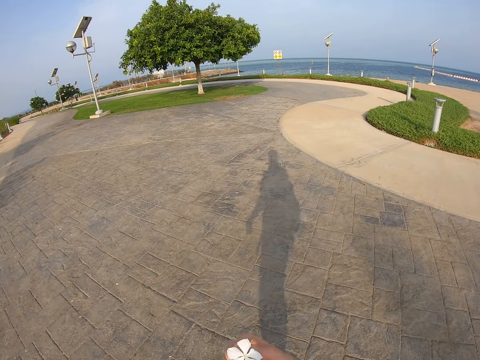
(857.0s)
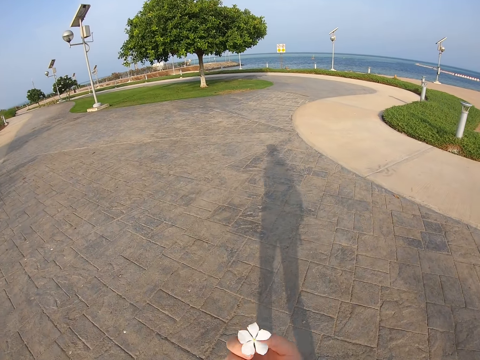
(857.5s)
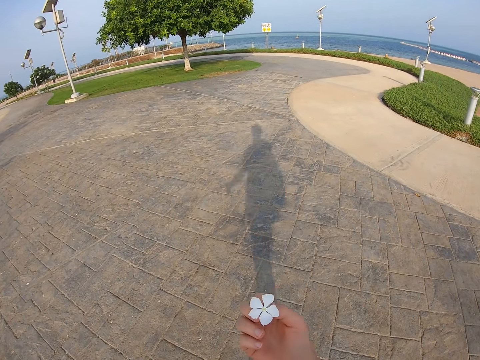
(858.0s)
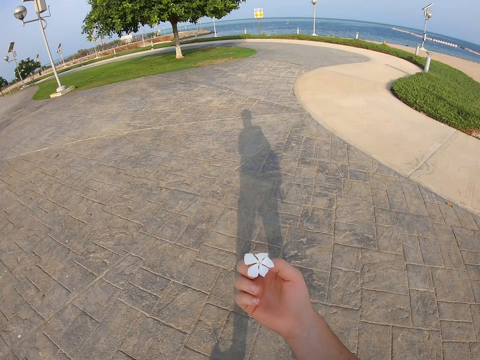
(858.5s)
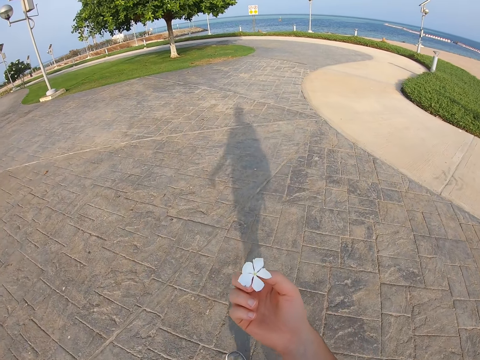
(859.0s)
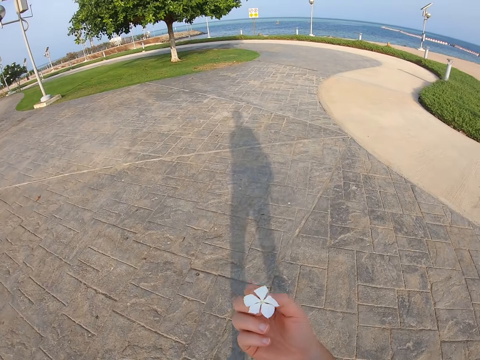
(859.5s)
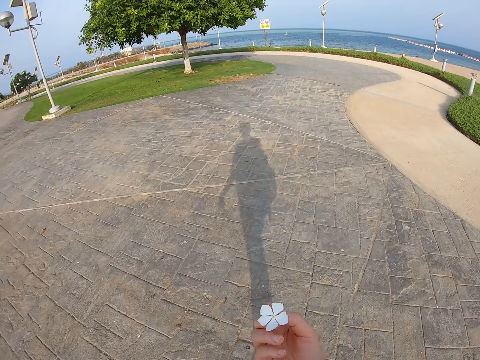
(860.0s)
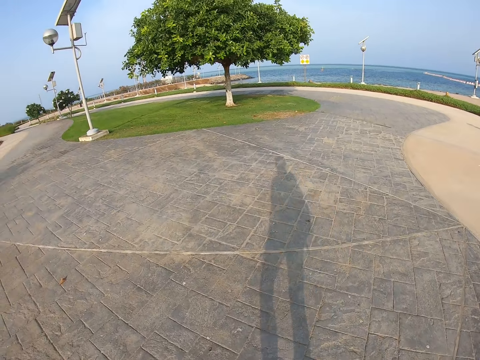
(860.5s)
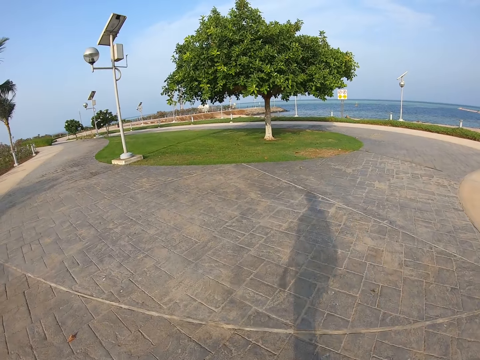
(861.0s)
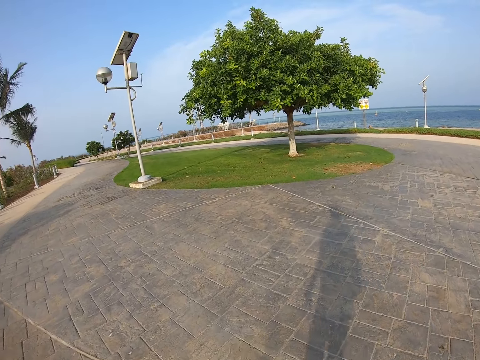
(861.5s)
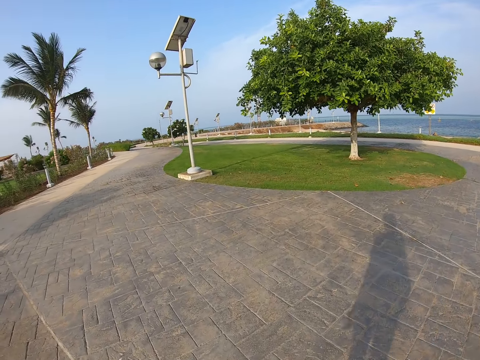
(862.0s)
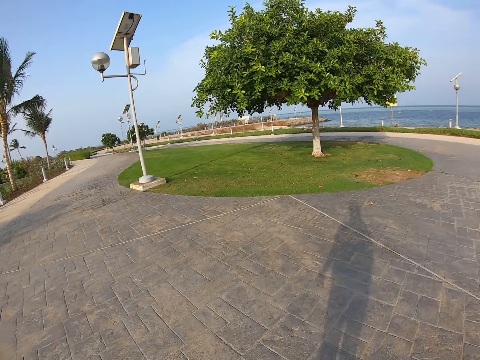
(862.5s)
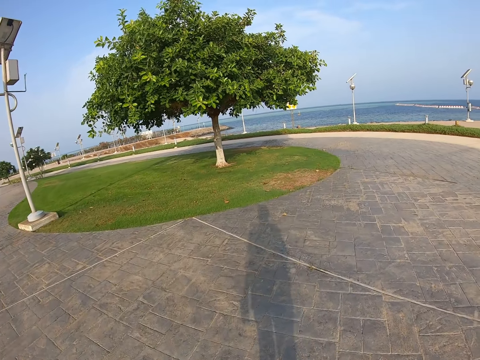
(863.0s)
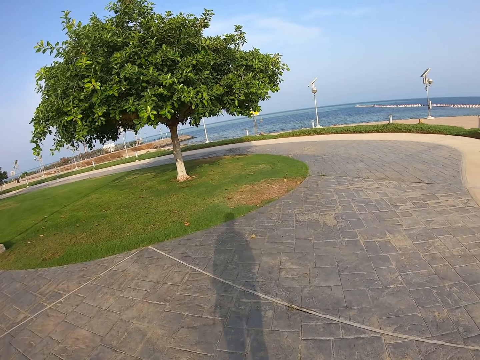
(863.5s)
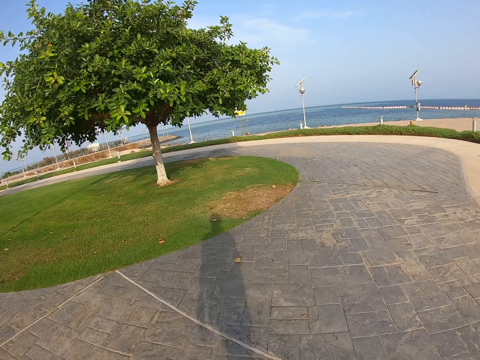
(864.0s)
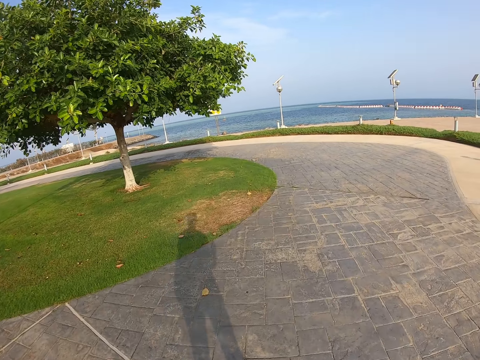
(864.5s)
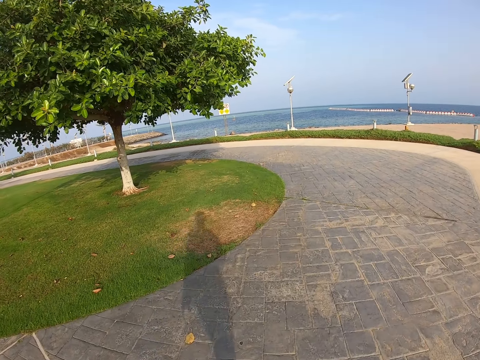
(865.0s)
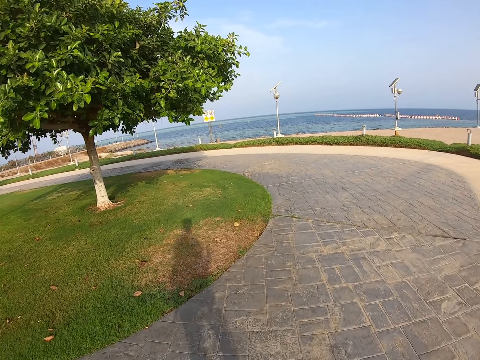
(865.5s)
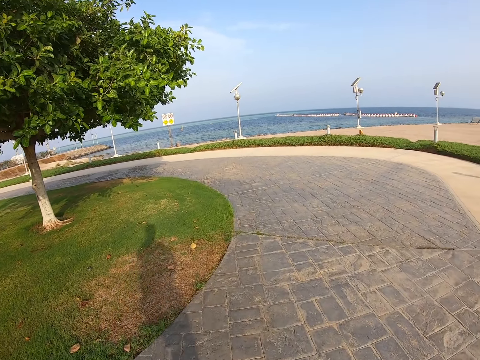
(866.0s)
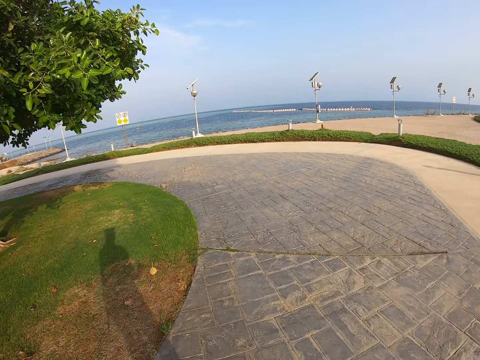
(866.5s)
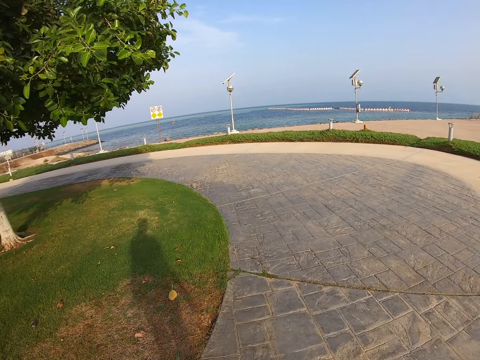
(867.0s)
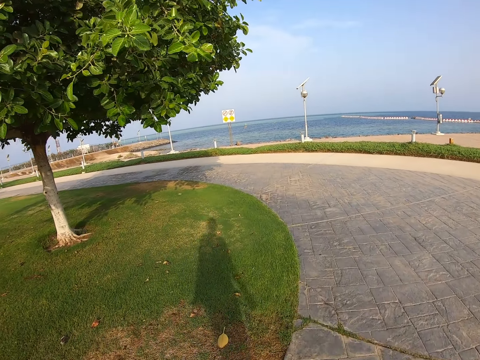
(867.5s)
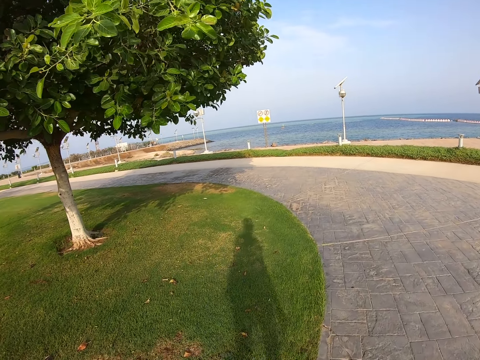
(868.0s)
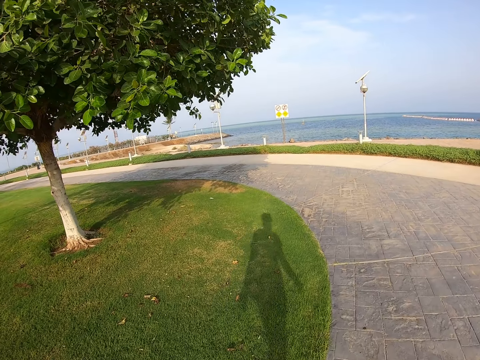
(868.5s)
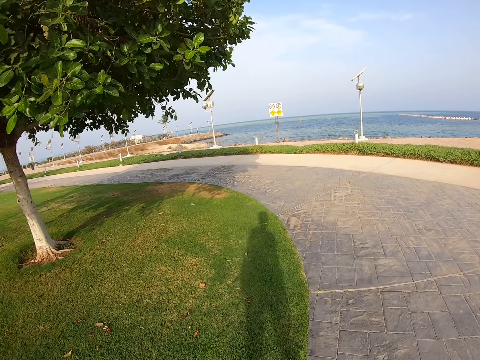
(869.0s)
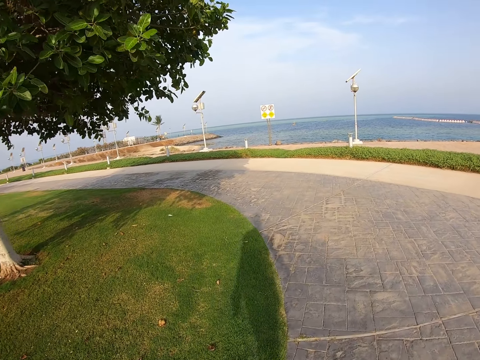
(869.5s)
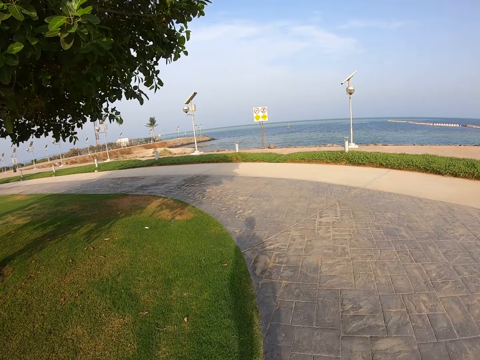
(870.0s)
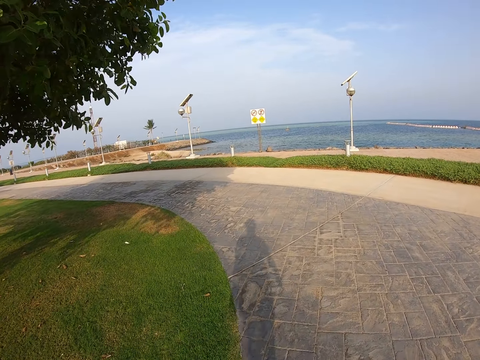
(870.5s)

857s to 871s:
The camera wearer lifts the flower. They walk around the park. They move the flower. They walk around the park.

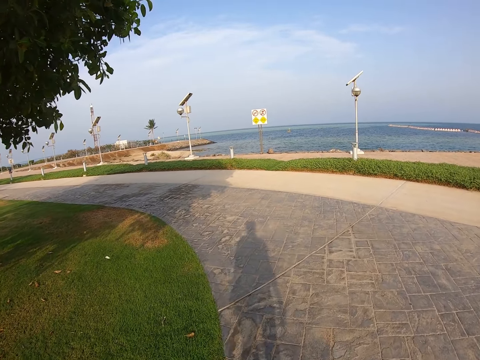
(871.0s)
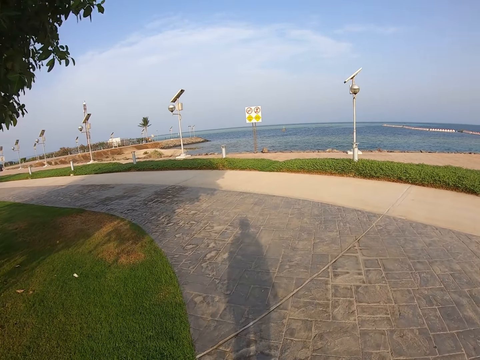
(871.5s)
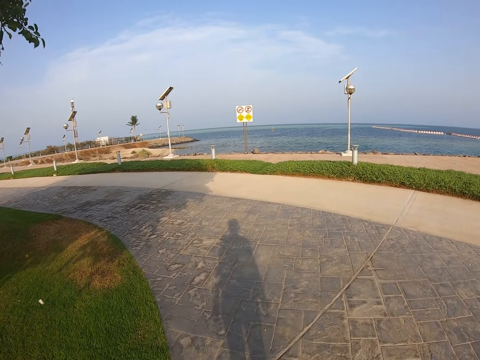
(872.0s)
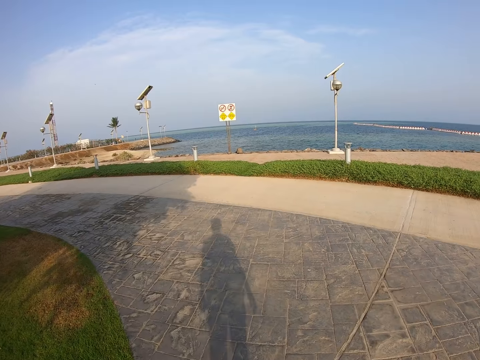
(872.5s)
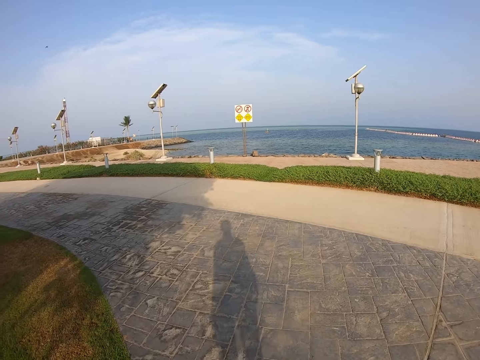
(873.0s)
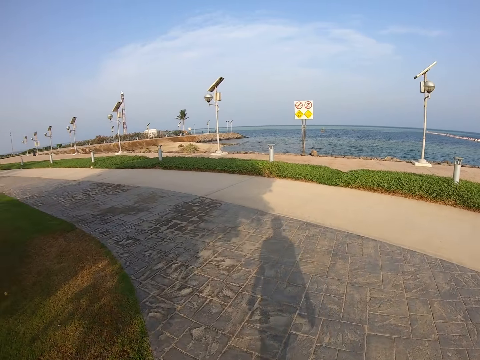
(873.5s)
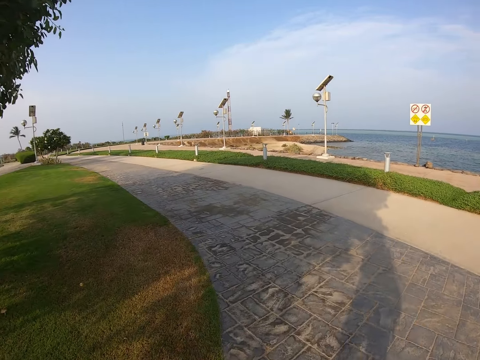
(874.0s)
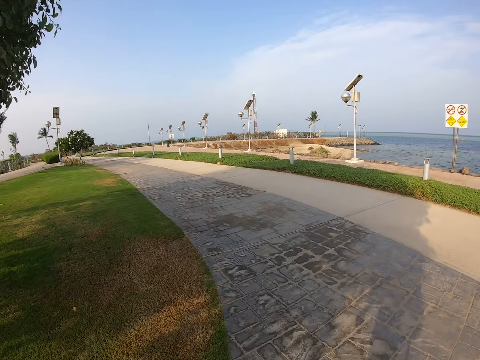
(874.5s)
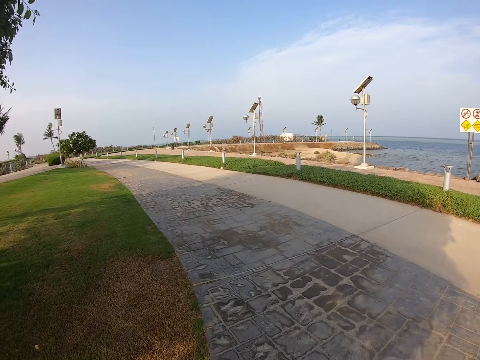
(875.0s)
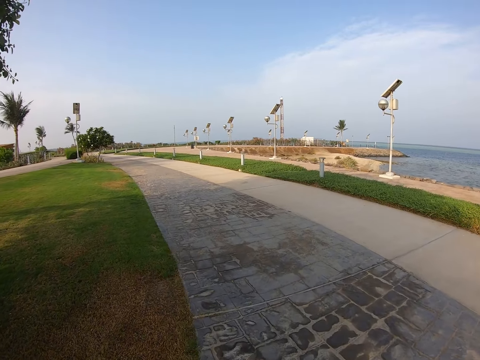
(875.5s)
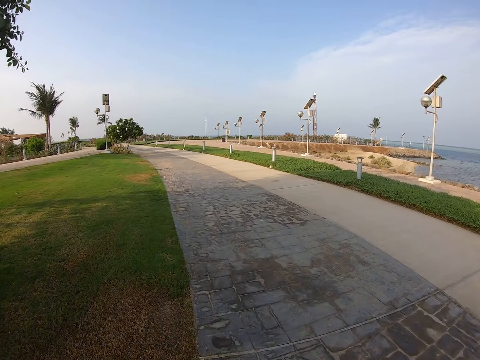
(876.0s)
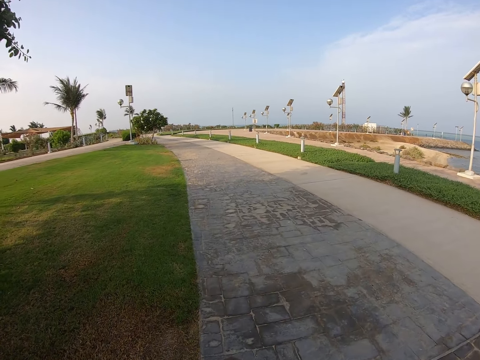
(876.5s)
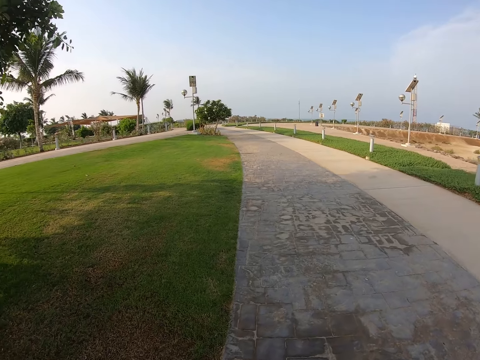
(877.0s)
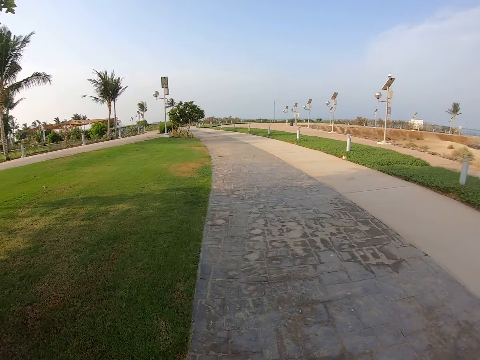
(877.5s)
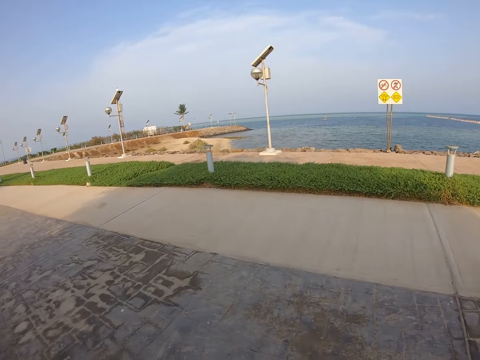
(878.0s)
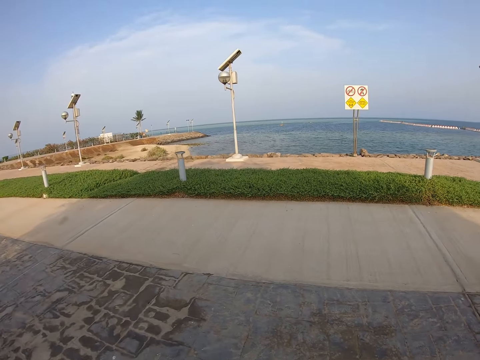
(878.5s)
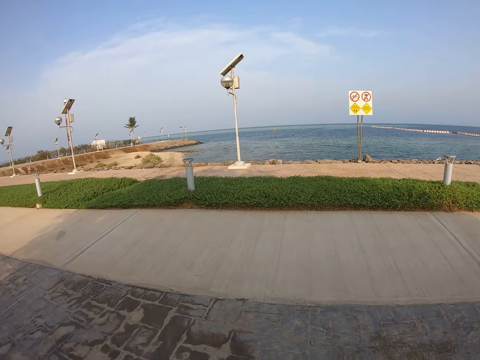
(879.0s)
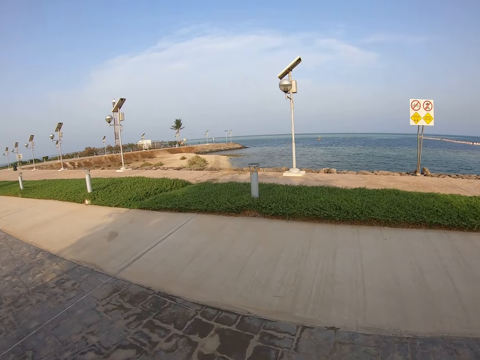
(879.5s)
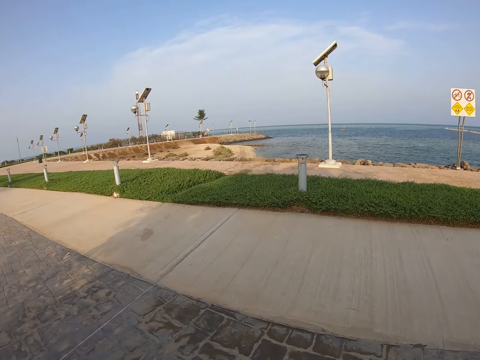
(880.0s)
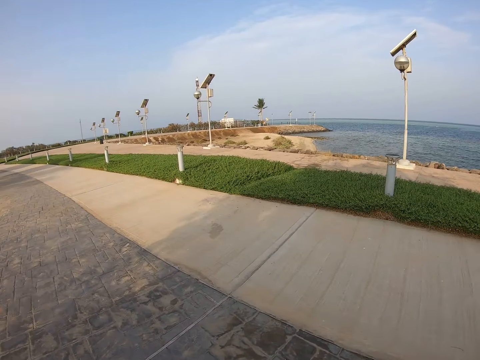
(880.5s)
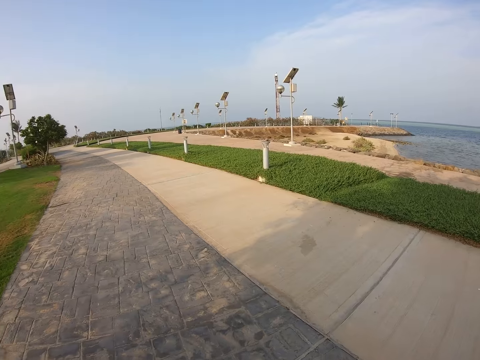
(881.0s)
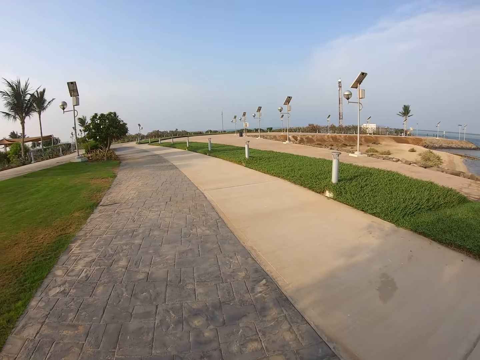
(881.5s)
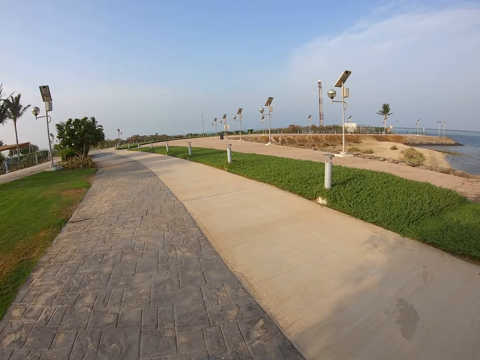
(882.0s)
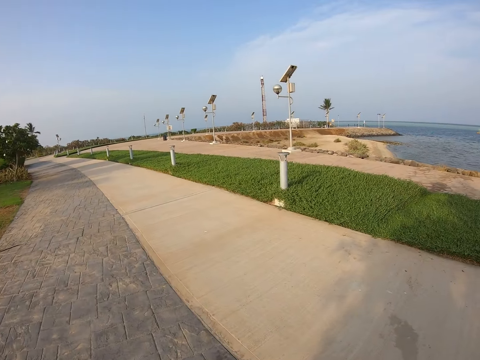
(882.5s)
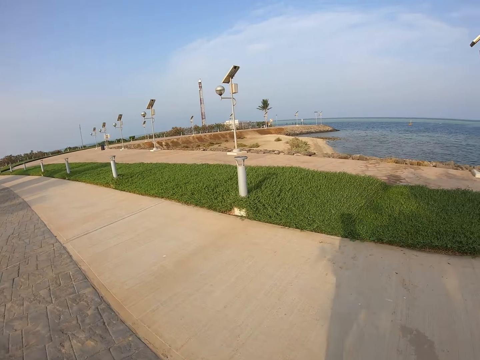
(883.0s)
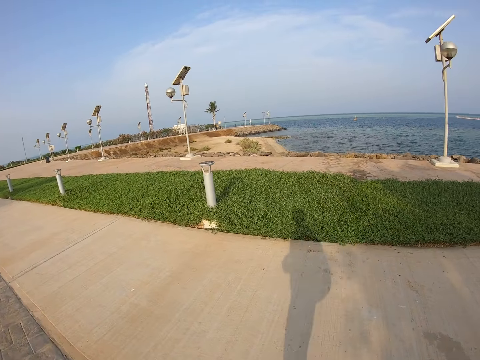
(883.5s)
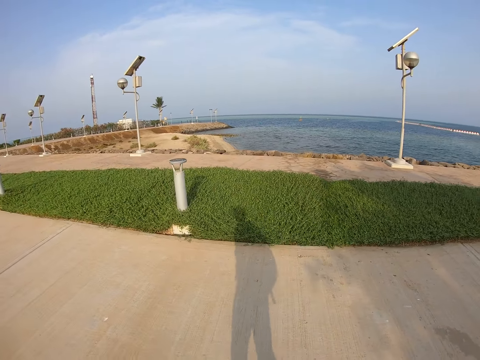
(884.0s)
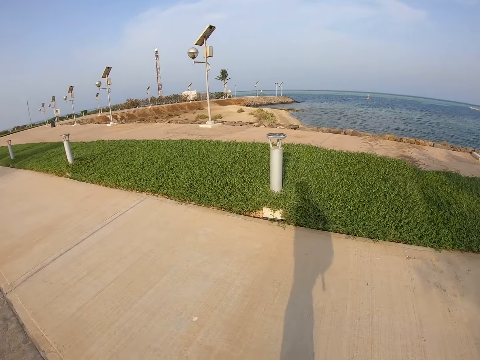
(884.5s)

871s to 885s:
The camera wearer looks around. They look around the park.
